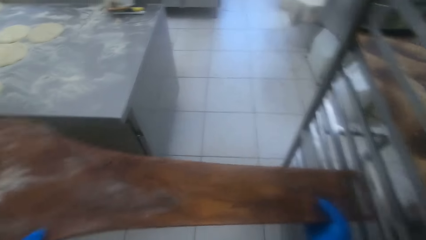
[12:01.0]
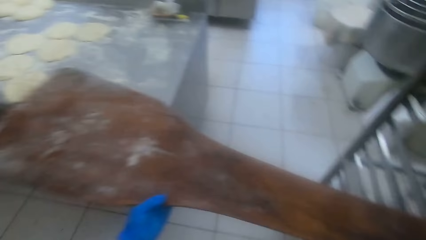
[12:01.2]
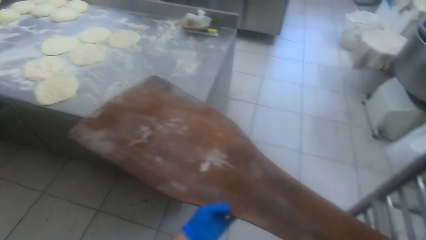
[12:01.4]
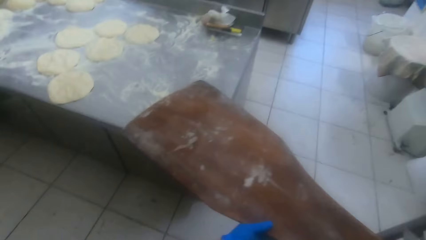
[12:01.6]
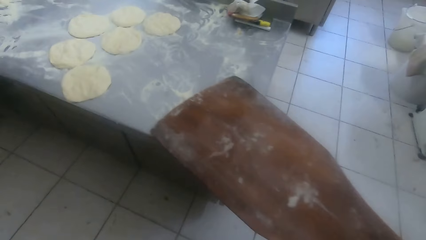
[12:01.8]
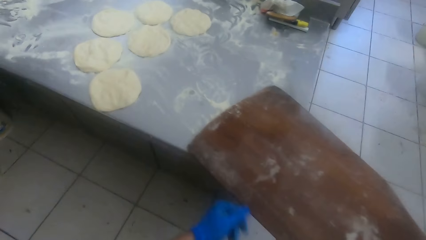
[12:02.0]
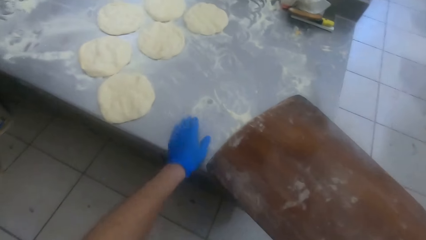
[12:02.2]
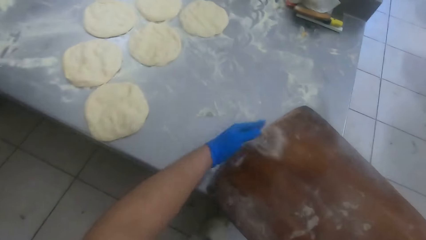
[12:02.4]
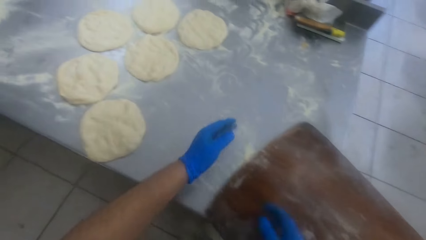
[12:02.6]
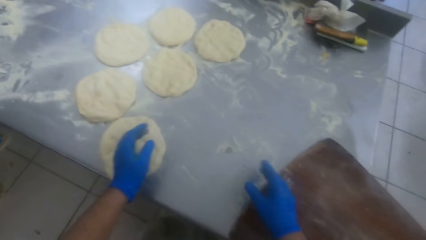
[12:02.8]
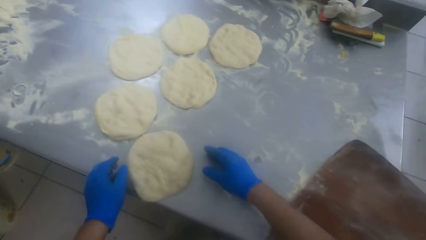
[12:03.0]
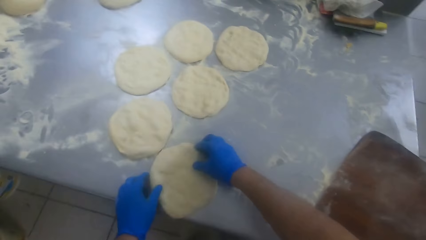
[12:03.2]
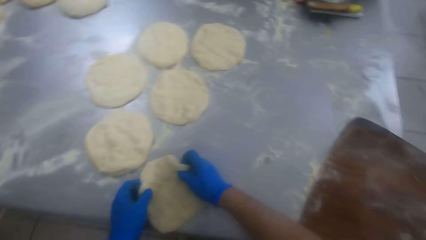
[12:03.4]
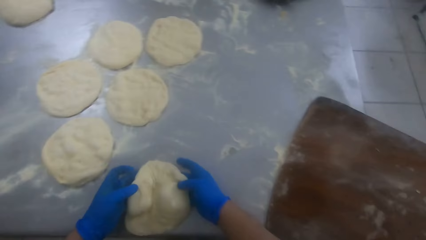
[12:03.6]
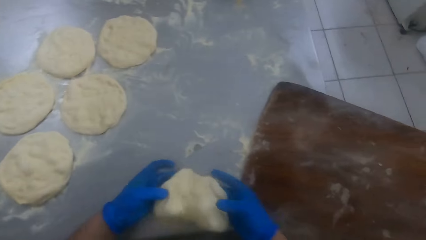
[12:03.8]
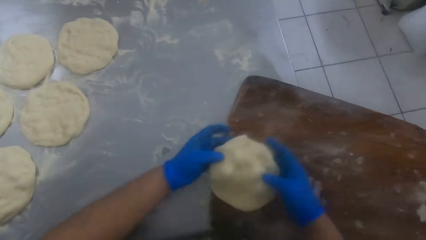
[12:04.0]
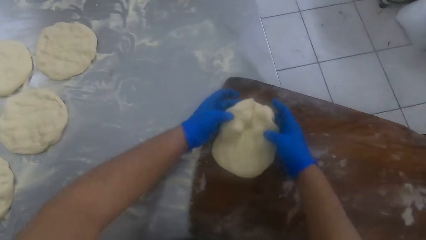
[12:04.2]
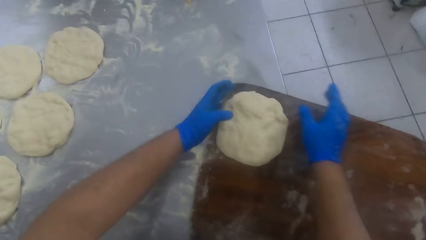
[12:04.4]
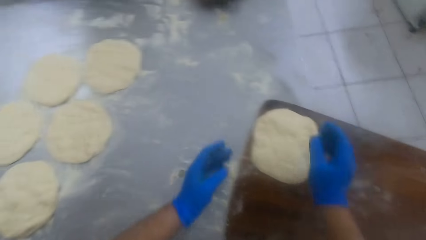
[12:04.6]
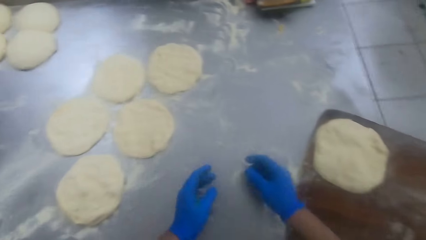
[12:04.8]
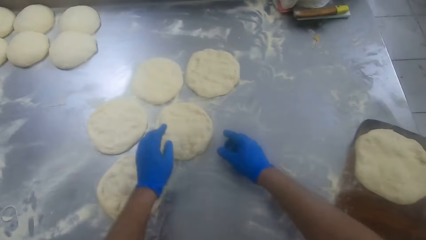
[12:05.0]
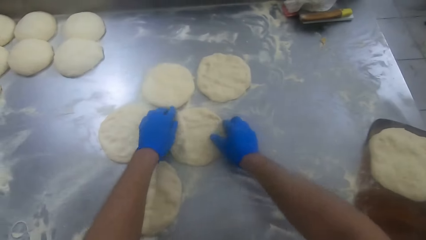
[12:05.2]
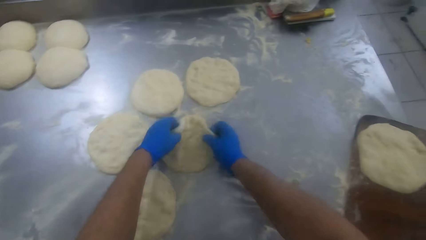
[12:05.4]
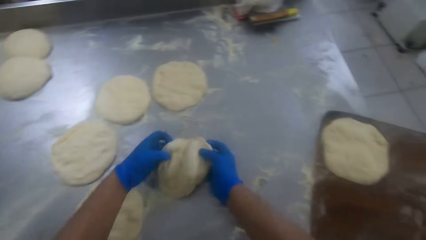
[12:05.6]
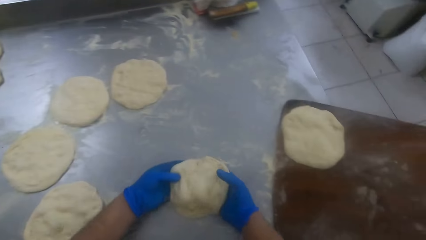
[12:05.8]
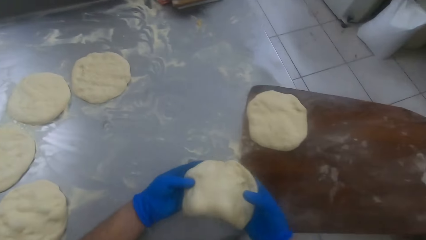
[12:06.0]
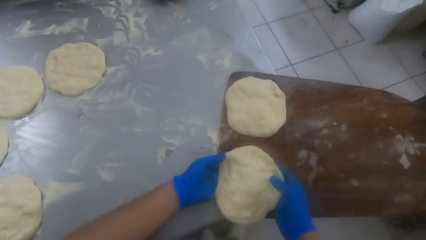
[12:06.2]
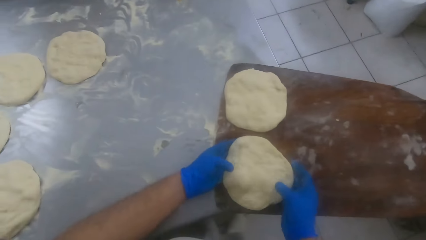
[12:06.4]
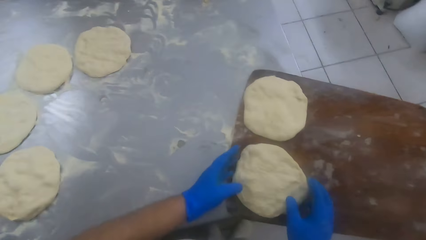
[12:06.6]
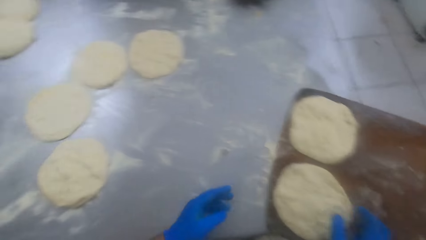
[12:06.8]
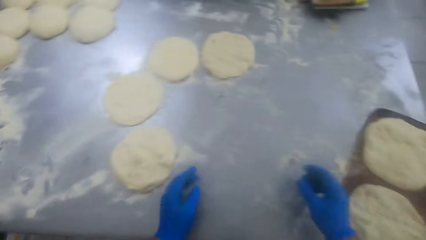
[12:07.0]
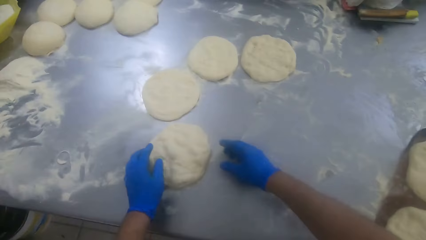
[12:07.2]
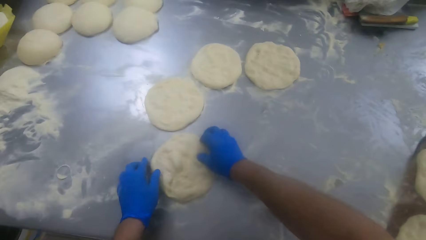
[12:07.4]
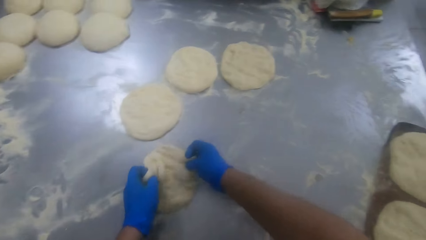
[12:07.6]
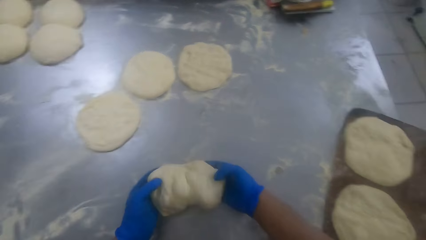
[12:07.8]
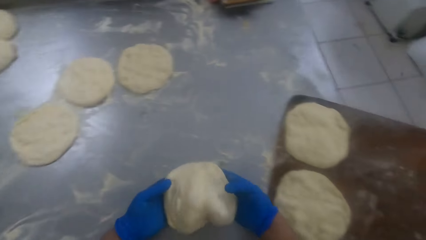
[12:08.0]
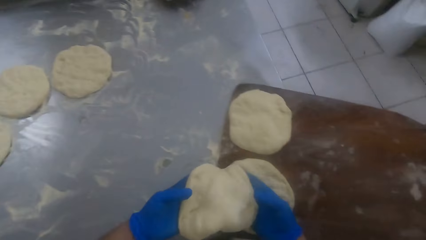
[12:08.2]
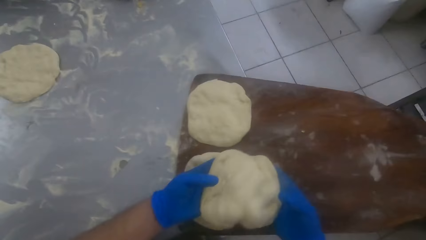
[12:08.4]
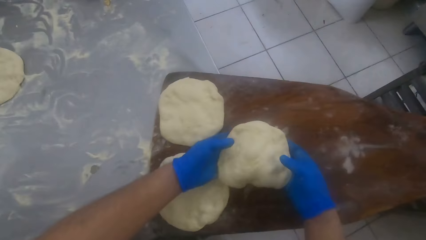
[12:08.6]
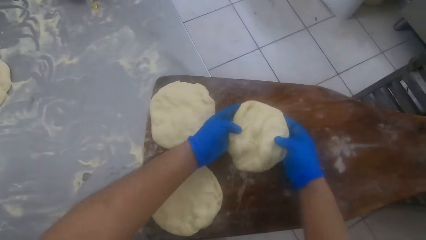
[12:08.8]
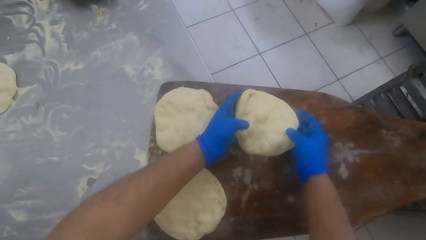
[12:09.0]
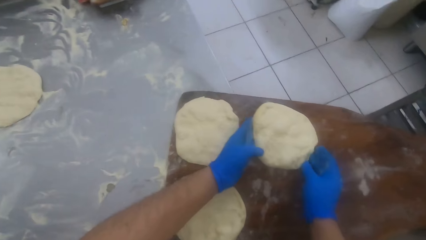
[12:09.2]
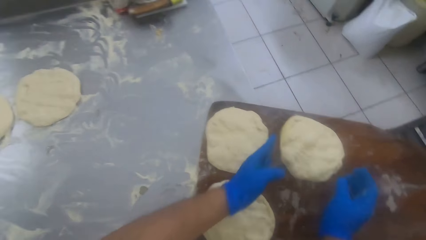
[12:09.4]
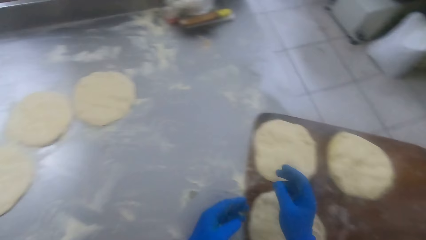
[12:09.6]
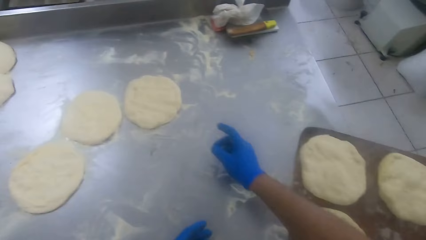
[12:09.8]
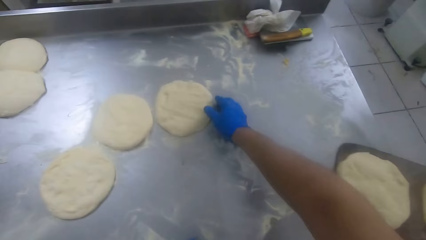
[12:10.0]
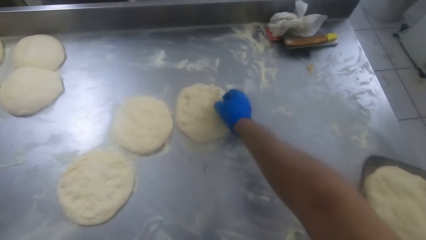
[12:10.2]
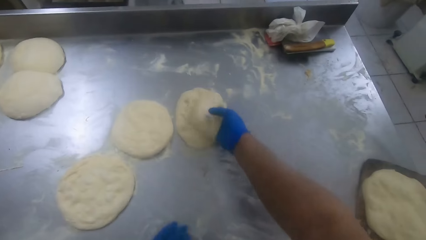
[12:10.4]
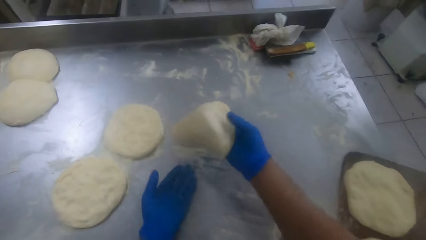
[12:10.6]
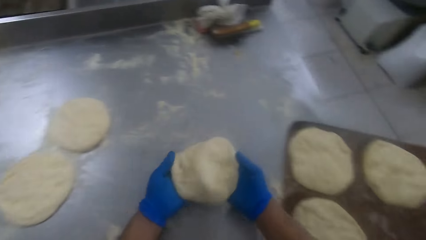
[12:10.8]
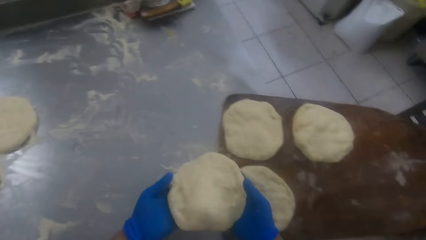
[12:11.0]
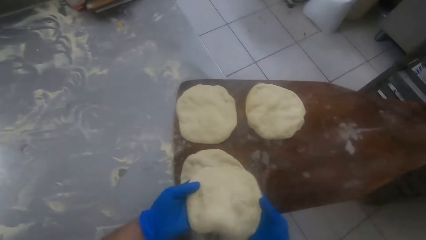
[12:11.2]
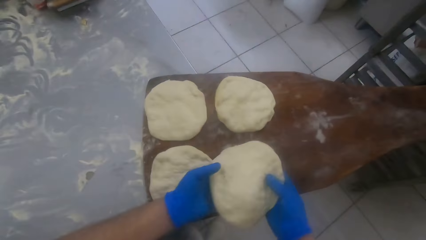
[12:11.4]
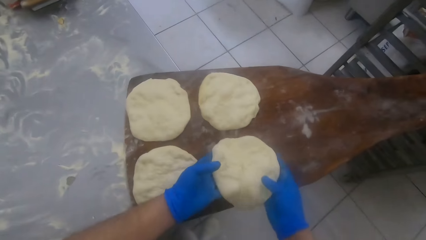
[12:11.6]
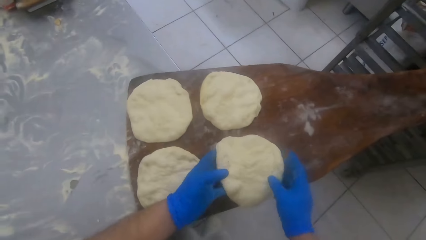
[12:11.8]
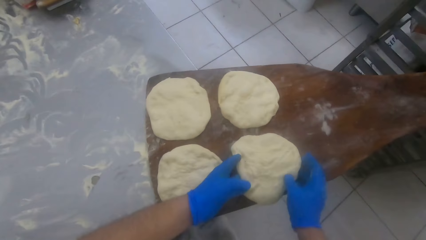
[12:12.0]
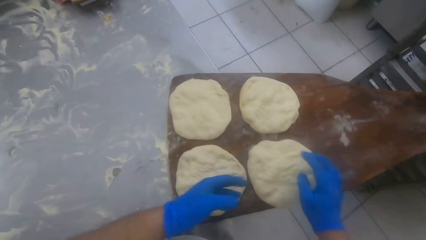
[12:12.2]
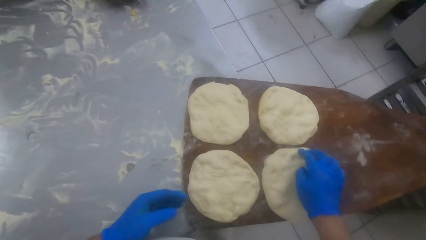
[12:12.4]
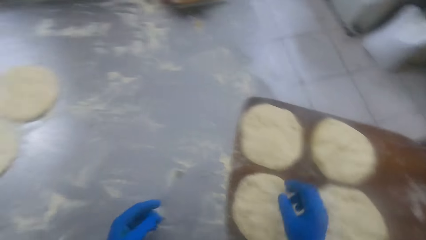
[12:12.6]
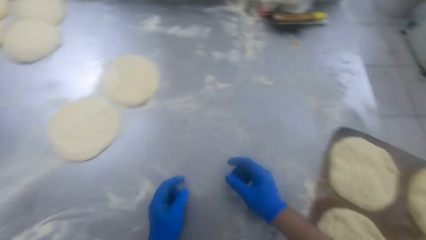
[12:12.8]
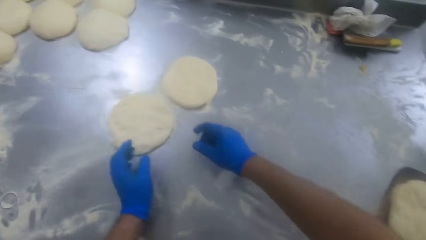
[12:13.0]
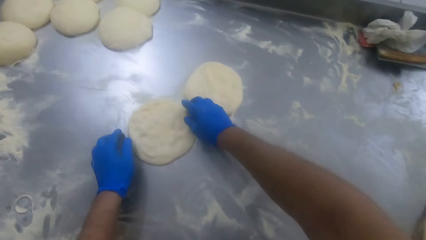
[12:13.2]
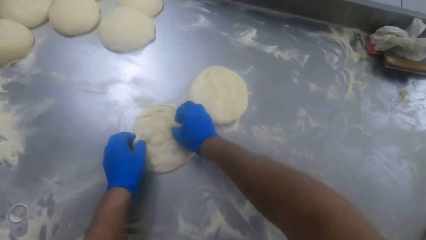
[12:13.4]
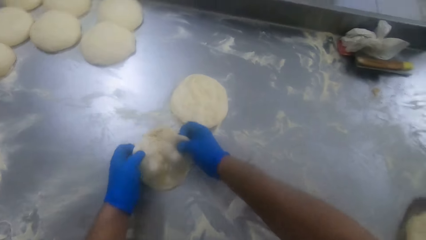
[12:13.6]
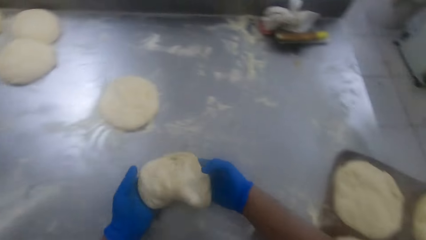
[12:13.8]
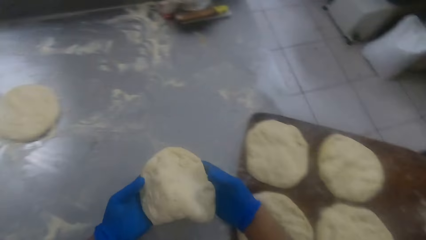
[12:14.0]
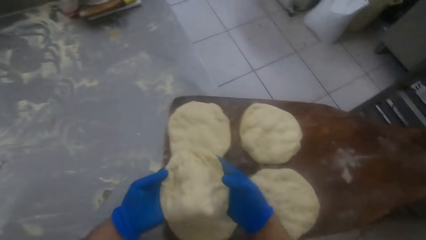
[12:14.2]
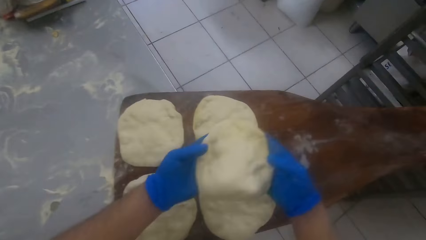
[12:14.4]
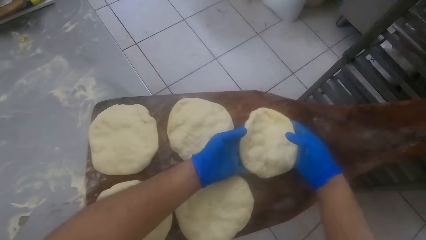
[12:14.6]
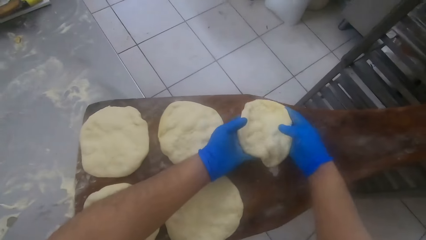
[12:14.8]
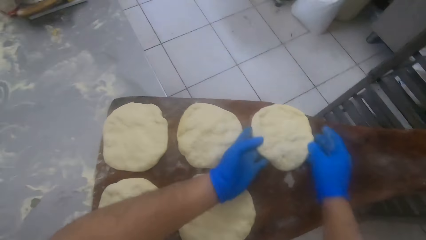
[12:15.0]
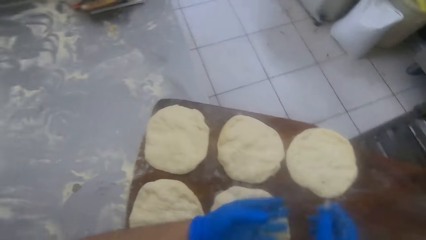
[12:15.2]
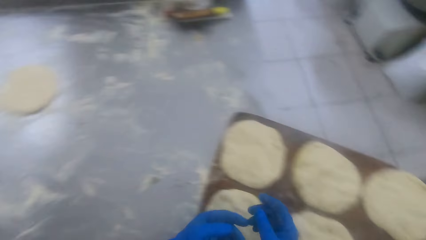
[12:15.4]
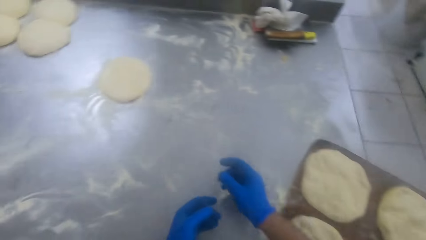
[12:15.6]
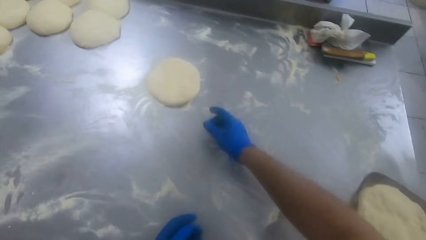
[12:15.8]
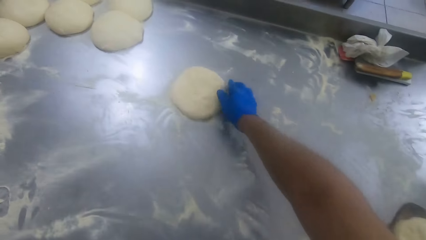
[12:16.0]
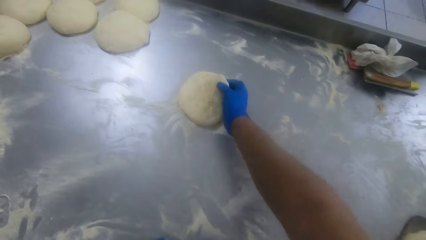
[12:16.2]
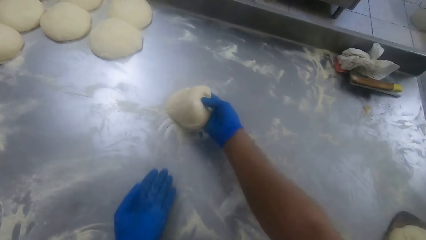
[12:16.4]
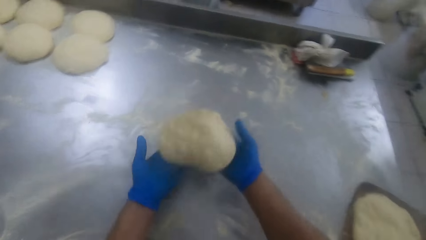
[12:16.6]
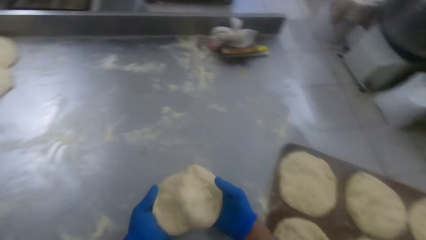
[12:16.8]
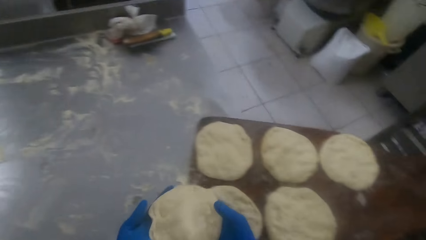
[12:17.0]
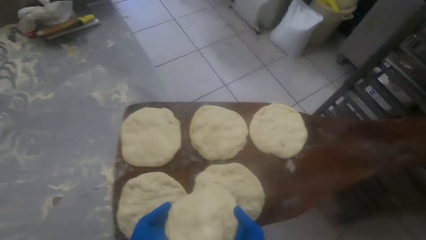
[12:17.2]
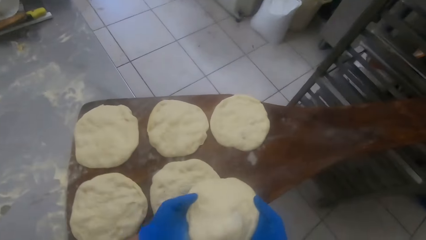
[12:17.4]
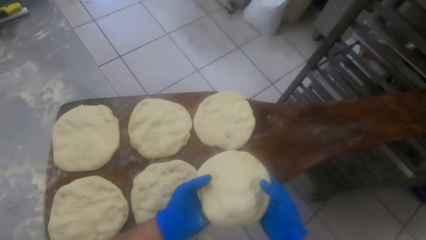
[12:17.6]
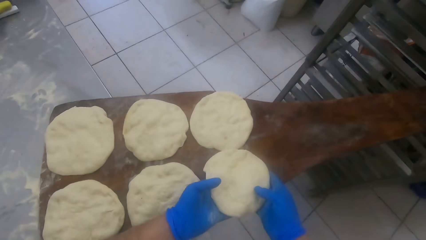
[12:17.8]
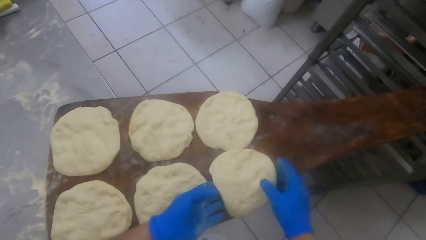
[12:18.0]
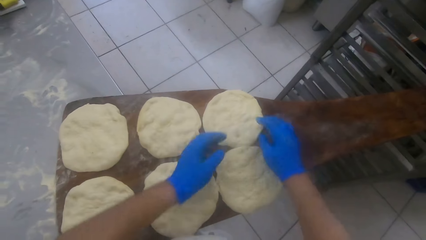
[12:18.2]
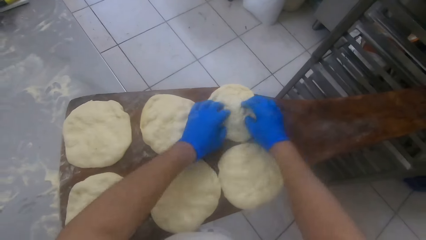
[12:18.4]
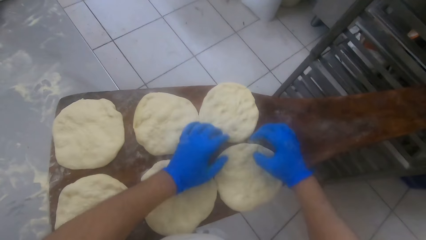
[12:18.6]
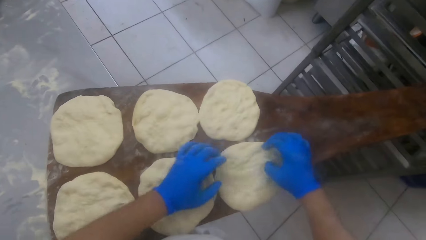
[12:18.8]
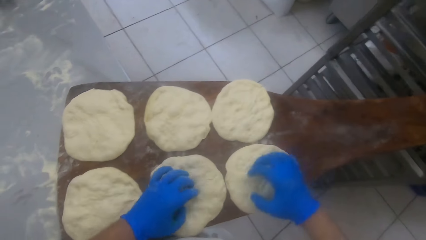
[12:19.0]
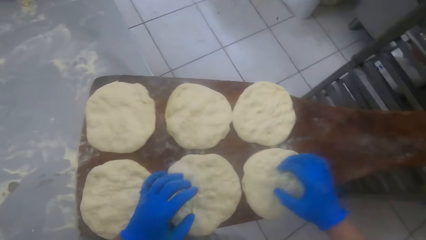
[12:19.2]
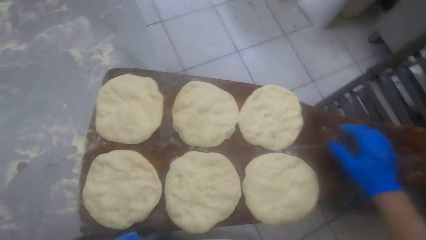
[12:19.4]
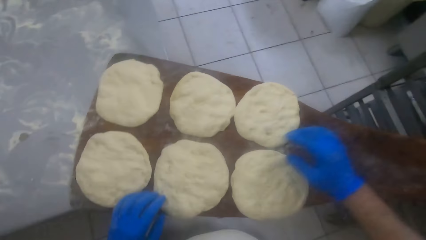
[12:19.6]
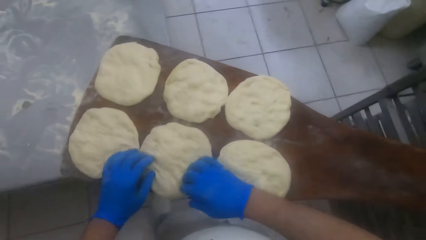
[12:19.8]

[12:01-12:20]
The camera wearer puts the peel board in between the kneading table and the shelf. He sweeps flour from the kneading table to the peel board with his left hand. He picks up a dough on the kneading table with both hands. He puts the dough on the peel board. He picks up a dough on the kneading table with both hands. He puts the dough on the peel board. He picks up a dough on the kneading table with both hands. He puts the dough on the peel board. He picks up a dough on the kneading table with both hands. He puts the dough on the peel board. He picks up a dough on the kneading table with both hands. He puts the dough on the peel board. He picks up a dough on the kneading table. He puts the dough on the peel board. He adjusts the doughs on the peel board and spreads the dough with both hands.
